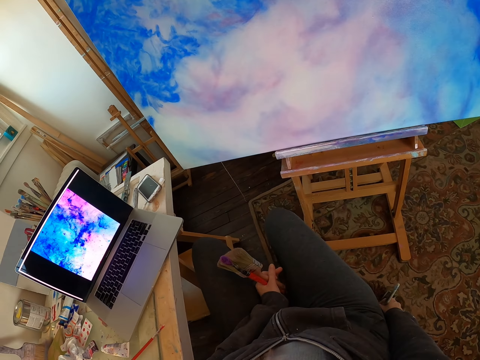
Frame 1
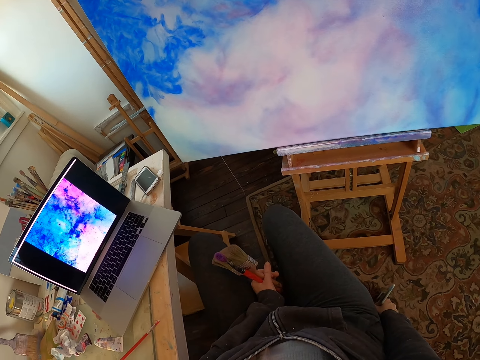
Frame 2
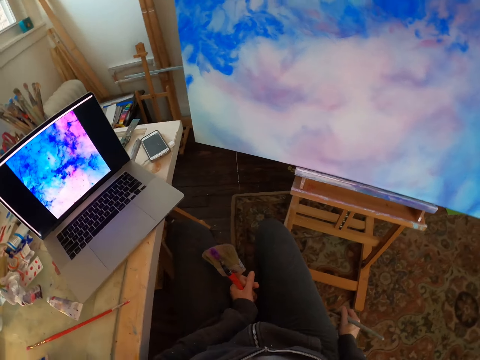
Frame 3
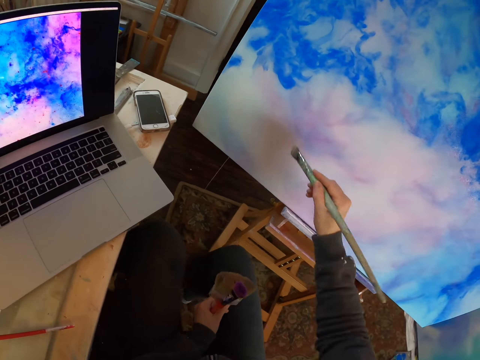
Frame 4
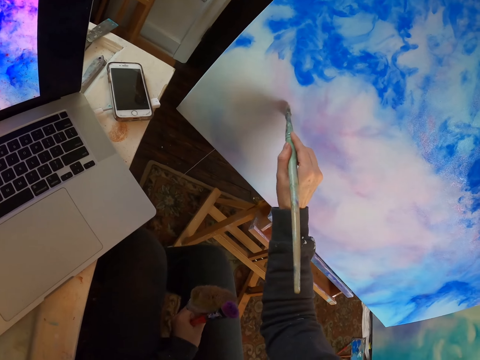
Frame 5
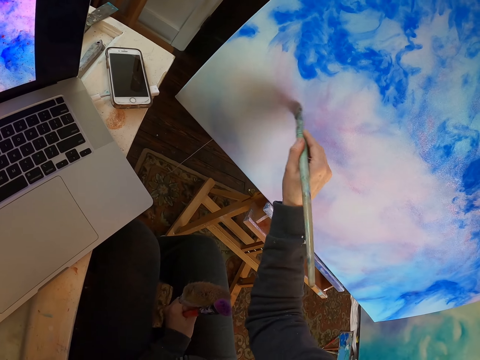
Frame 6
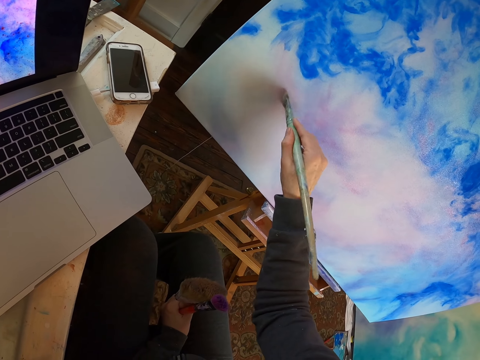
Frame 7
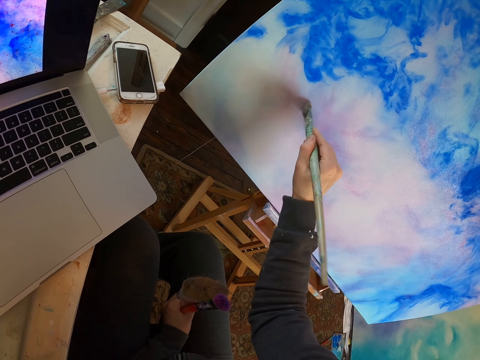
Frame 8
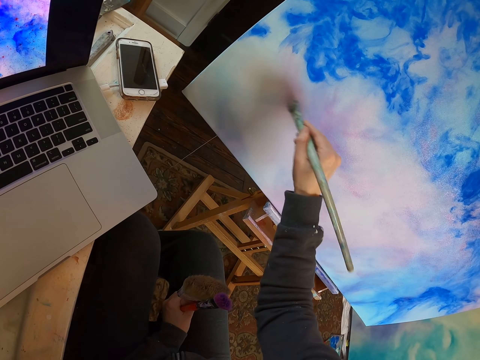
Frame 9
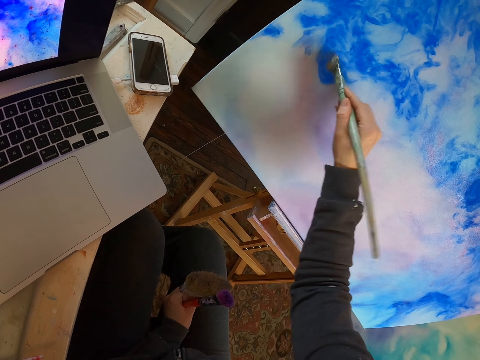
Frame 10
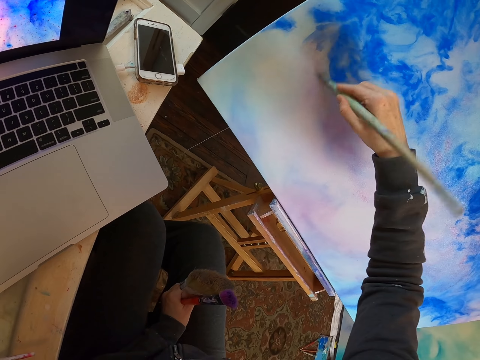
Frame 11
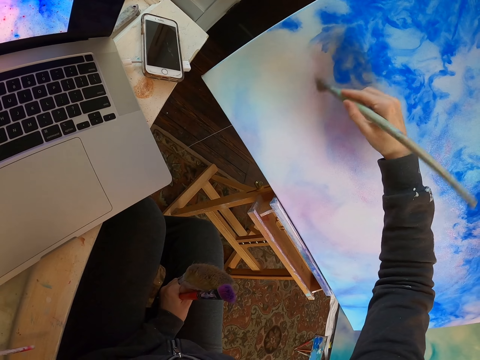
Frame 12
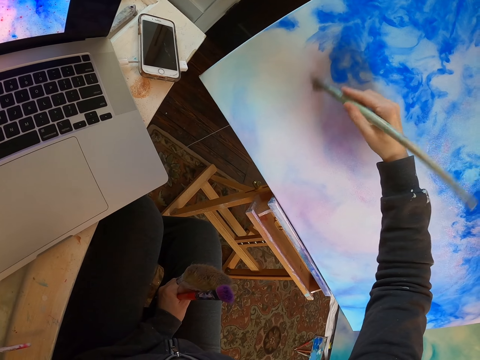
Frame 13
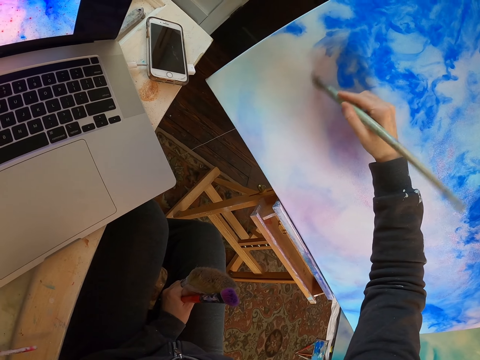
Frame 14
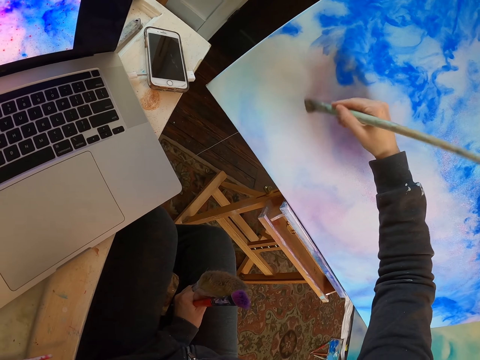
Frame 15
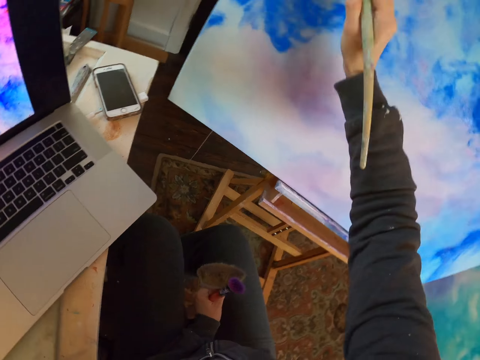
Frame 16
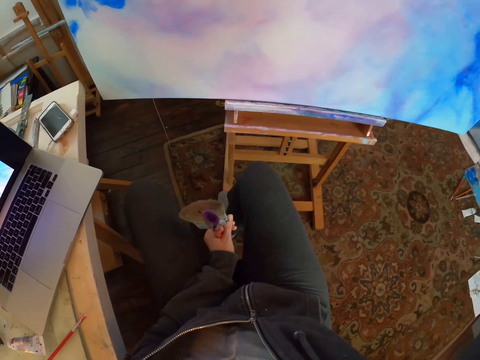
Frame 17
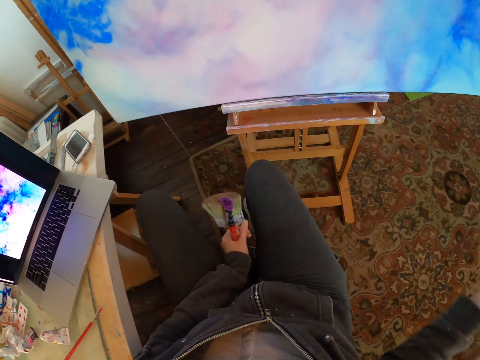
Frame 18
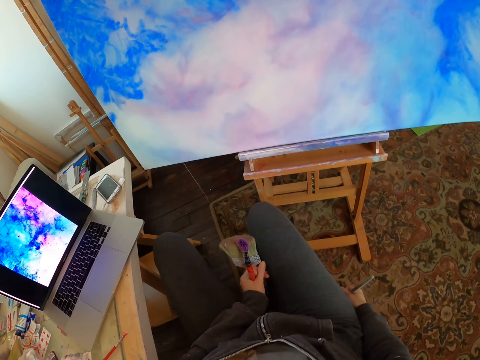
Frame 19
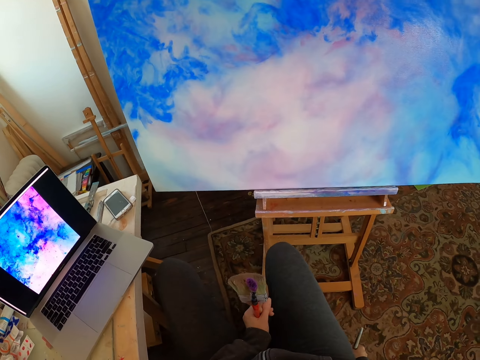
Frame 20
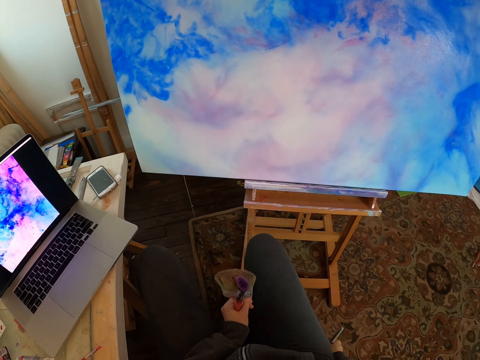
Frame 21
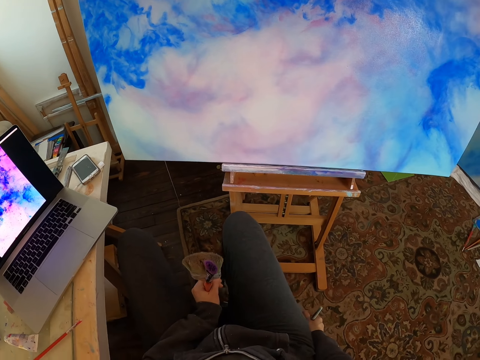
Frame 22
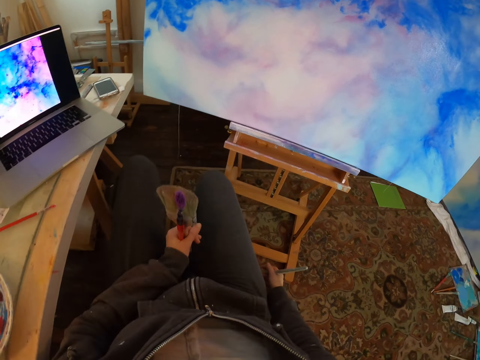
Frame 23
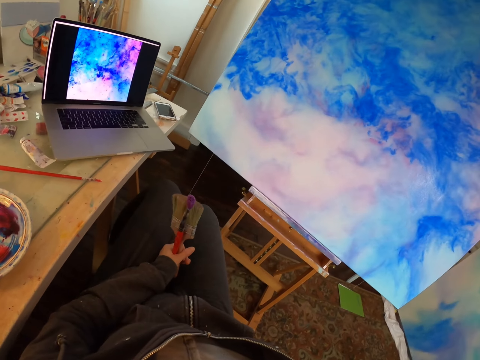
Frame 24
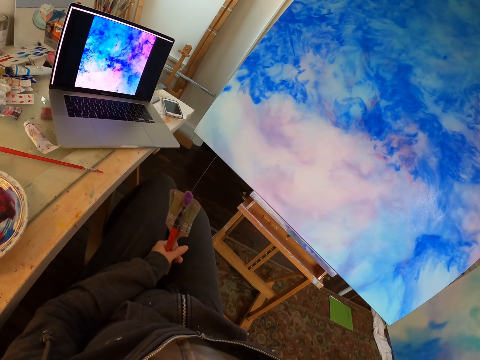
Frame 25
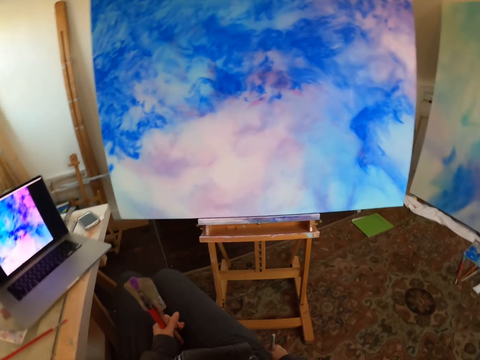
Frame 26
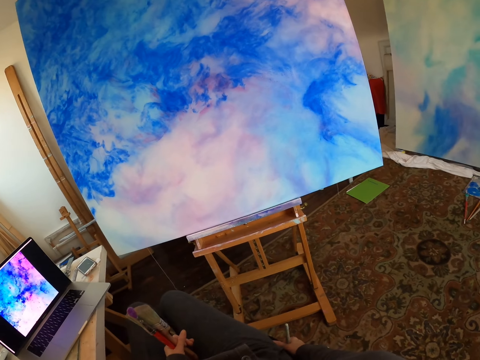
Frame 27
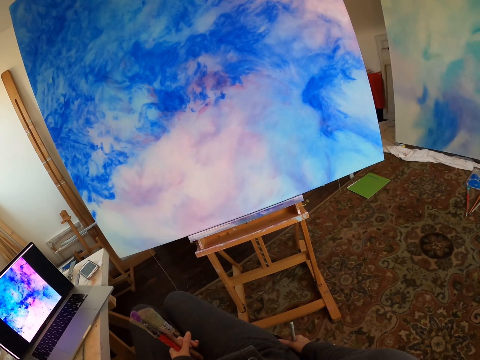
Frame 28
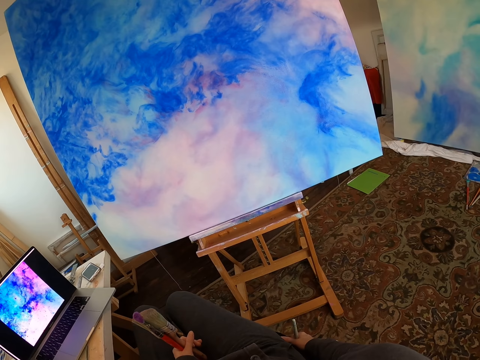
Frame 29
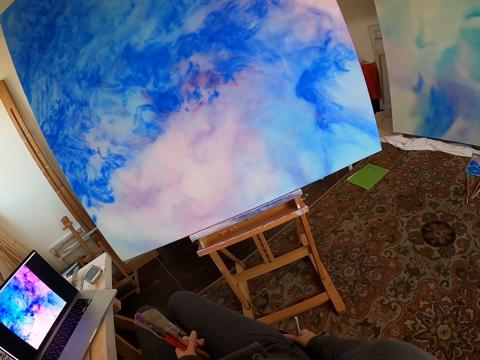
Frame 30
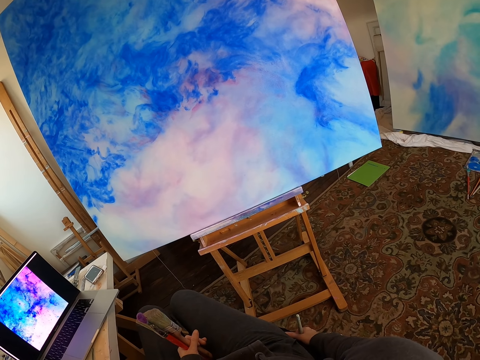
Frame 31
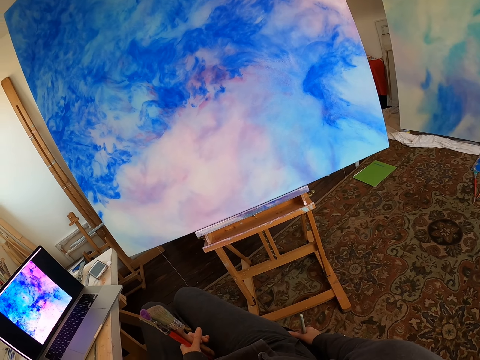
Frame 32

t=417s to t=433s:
The camera wearer looks at the laptop. They hold a paint brush. They turn to the side and paint the board with the paint brush. They lift the right hand. They turn to the side. They lower the right hand. They shake the right leg. They hold the paint brush. They look at the laptop. They turn to the side.

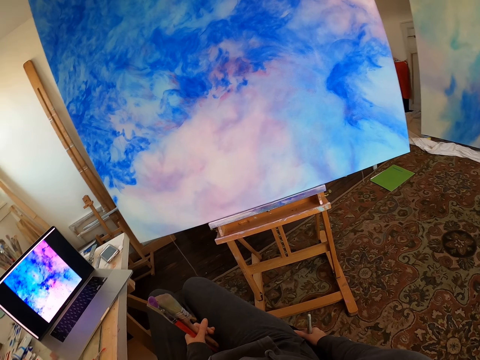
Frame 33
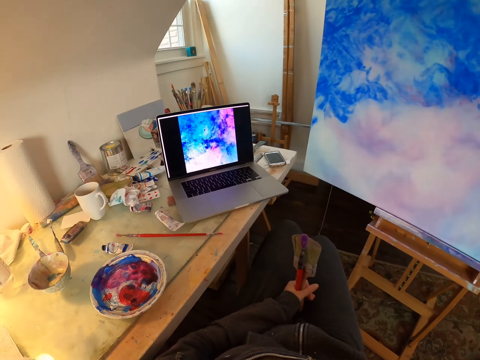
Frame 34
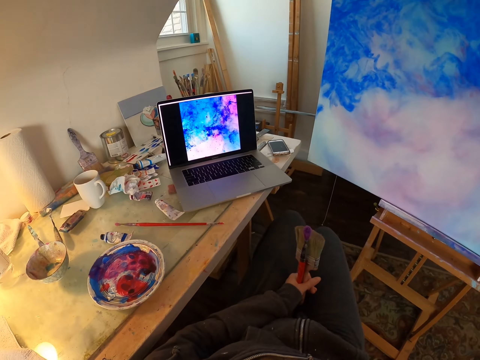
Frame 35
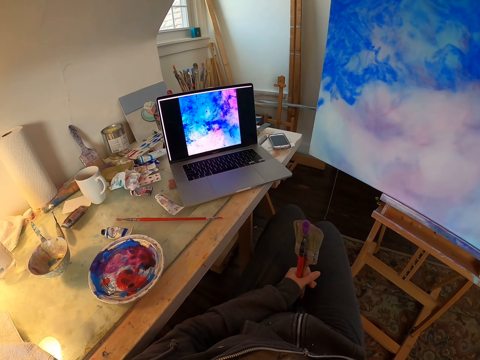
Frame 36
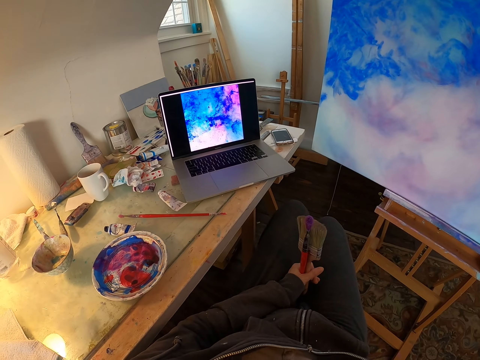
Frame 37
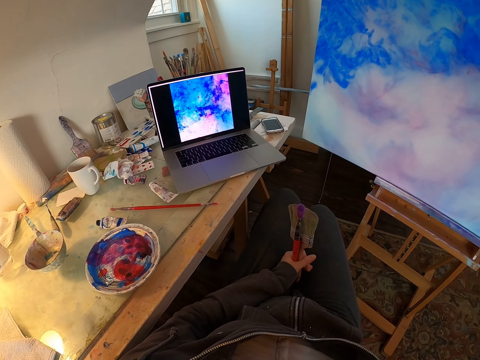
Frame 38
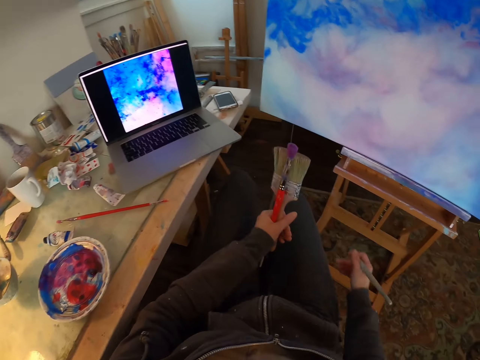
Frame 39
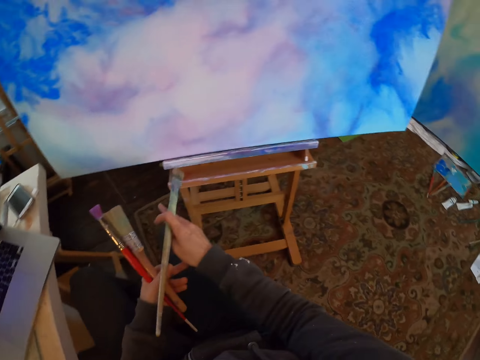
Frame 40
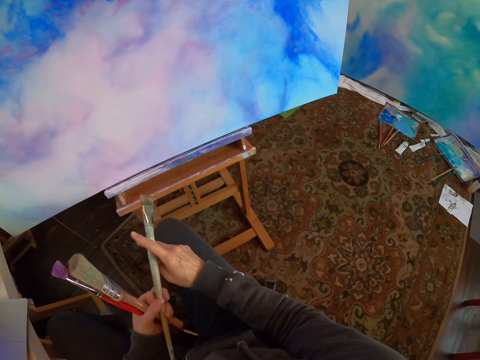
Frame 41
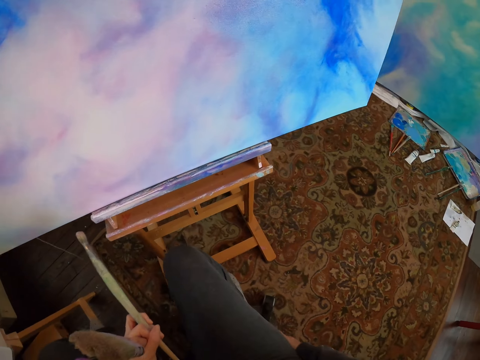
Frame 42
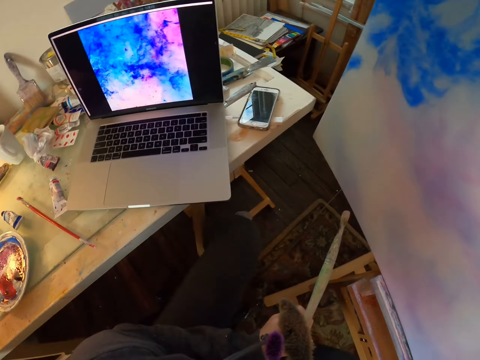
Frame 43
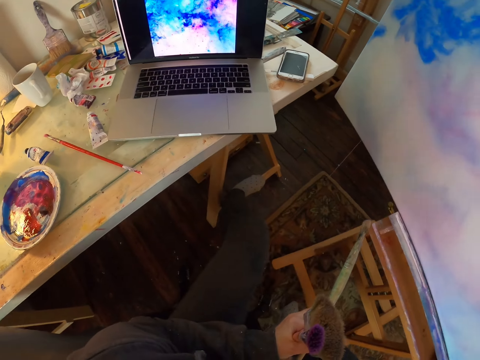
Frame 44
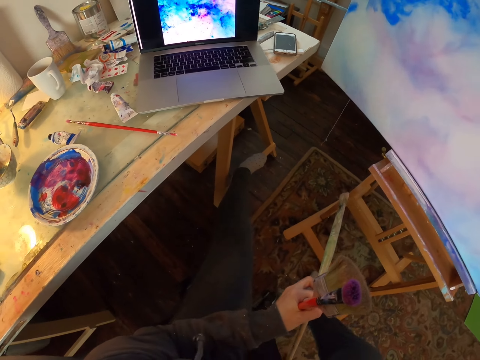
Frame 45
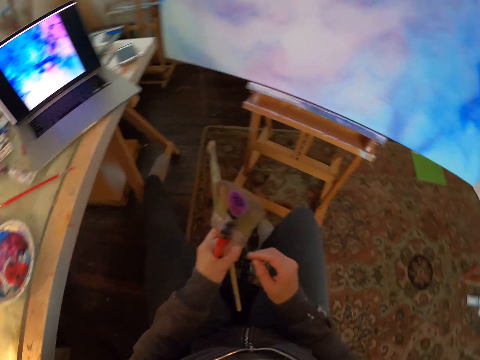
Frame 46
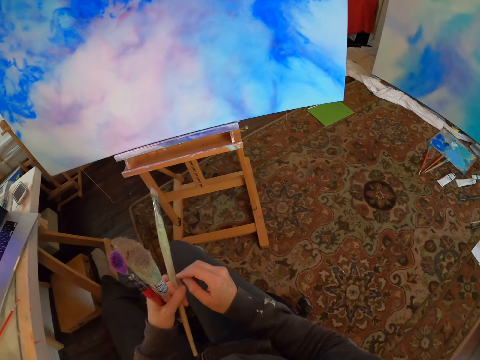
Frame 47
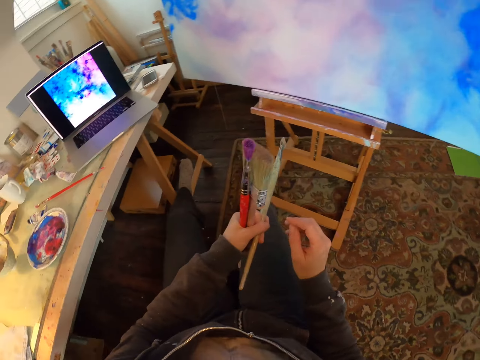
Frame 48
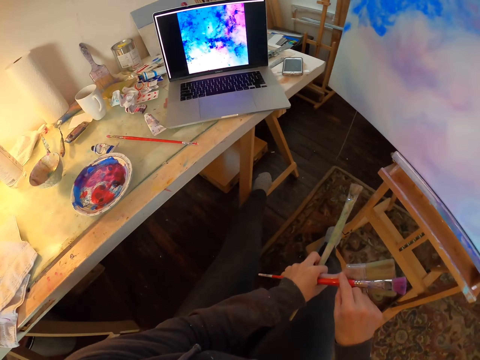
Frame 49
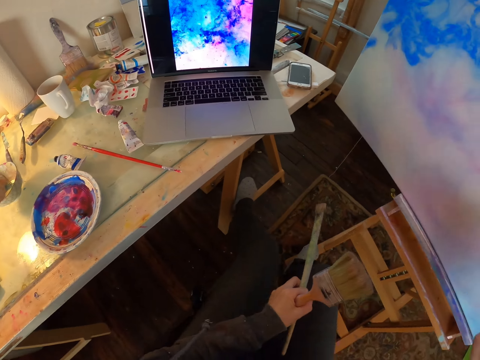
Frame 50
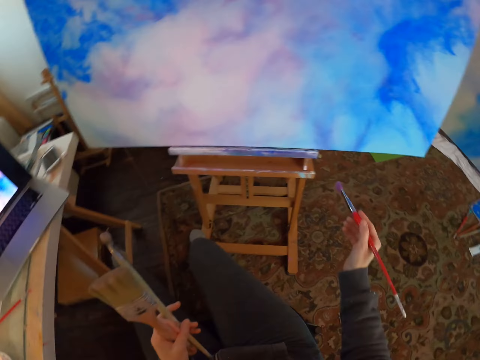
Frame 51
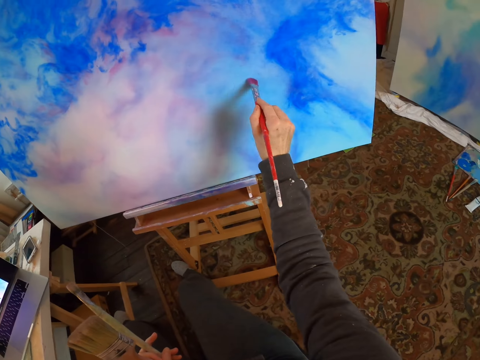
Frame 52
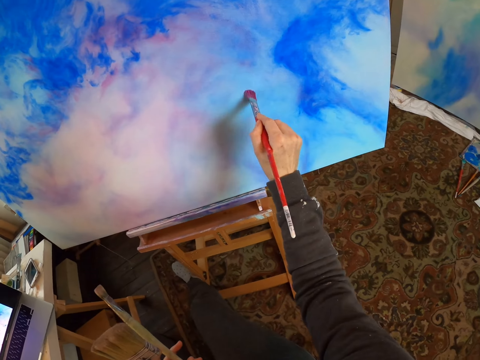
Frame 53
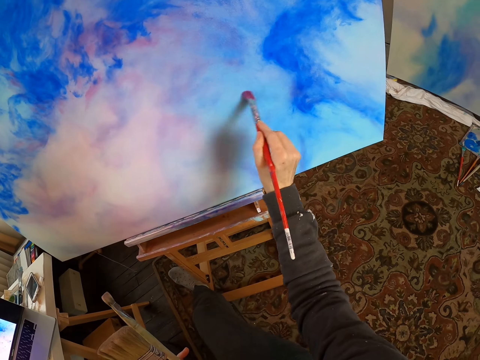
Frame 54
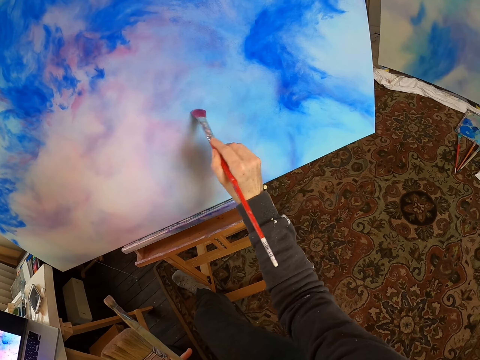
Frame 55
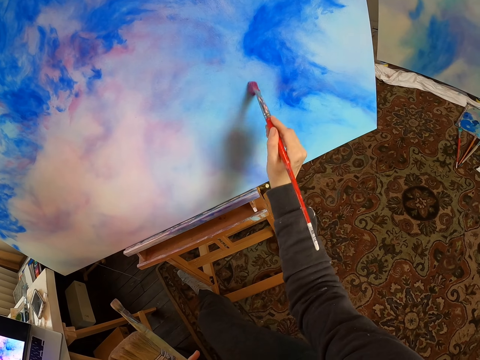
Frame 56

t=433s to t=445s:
The camera wearer holds a paint brush. They look around and pass the paint brush to the left hand. They turn to the side. They look around. They look at the laptop. They stretch the left leg. They look around. They hold the paint brush. They turn to the side. They look at the laptop. They take the brush with the right hand. They paint the board with the paint brush.
